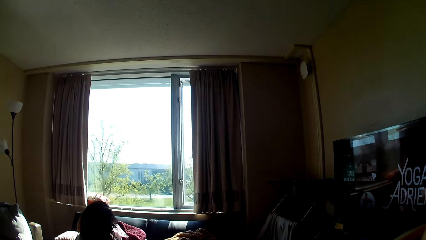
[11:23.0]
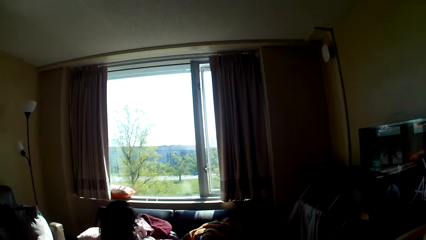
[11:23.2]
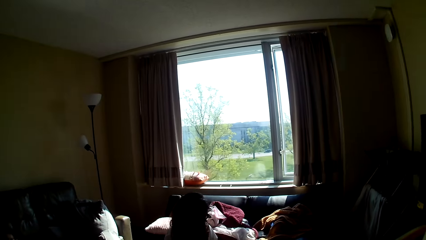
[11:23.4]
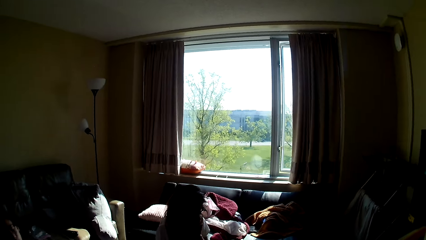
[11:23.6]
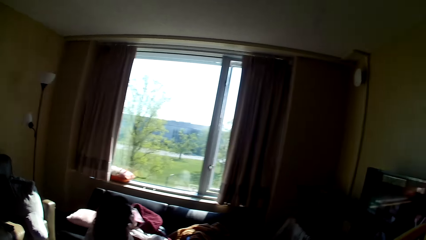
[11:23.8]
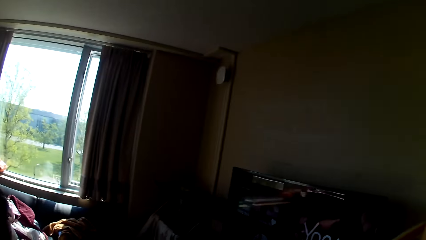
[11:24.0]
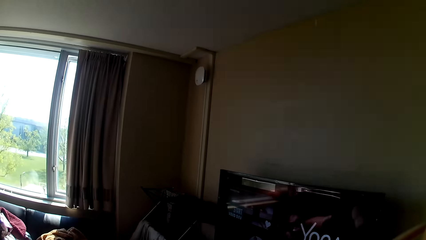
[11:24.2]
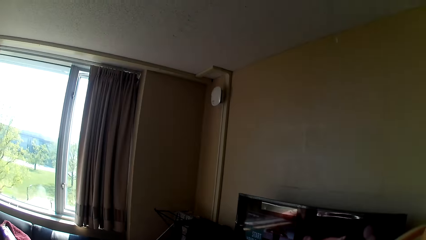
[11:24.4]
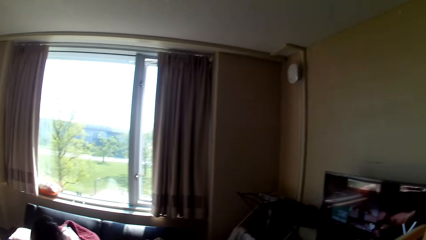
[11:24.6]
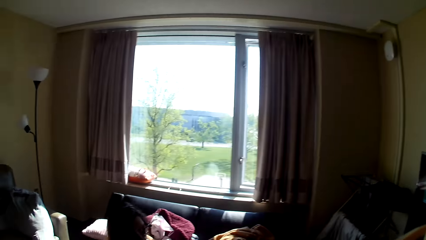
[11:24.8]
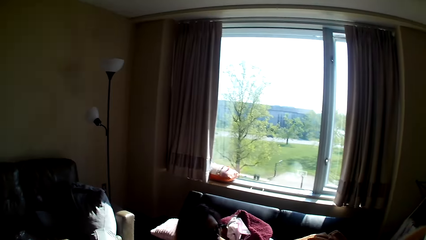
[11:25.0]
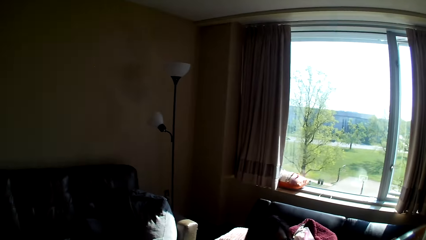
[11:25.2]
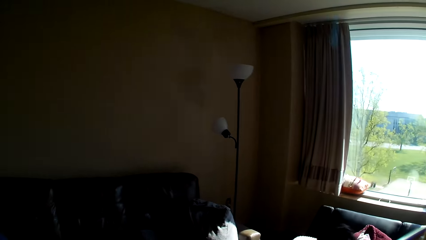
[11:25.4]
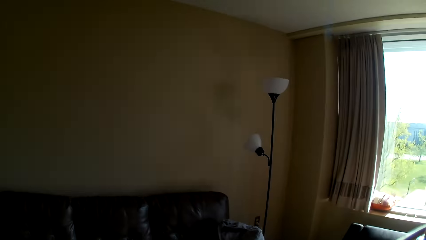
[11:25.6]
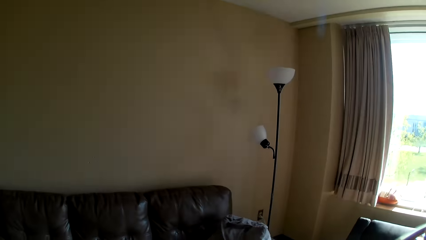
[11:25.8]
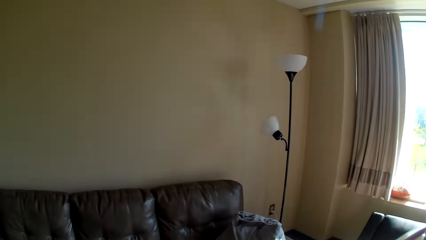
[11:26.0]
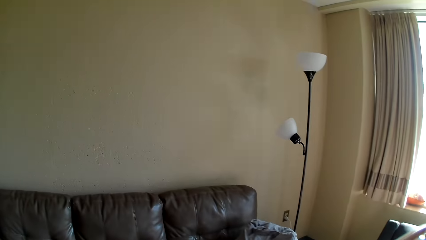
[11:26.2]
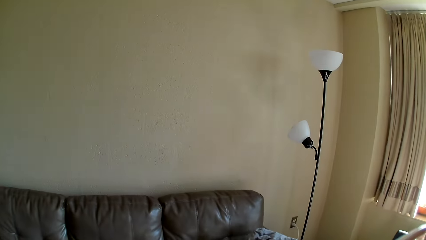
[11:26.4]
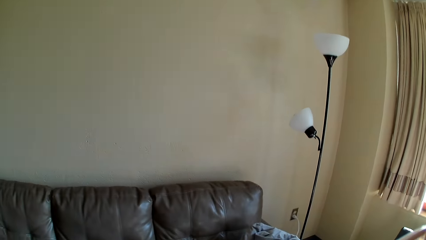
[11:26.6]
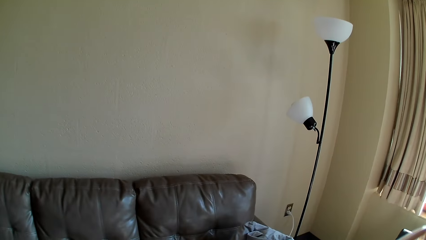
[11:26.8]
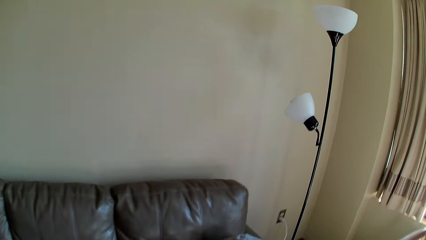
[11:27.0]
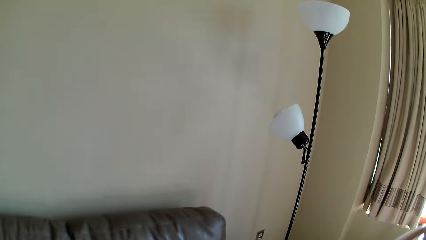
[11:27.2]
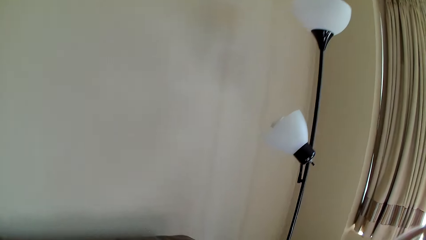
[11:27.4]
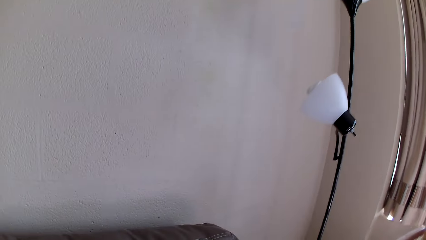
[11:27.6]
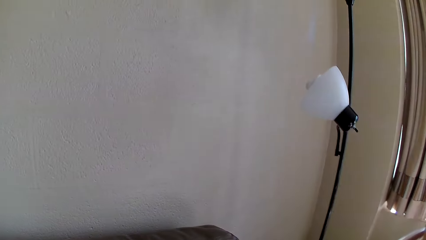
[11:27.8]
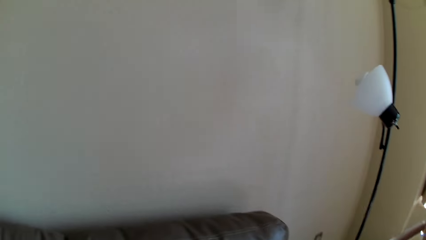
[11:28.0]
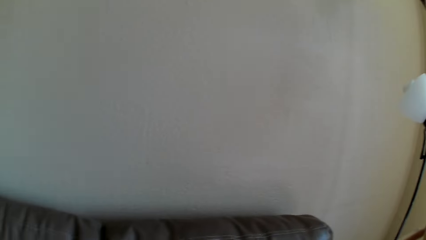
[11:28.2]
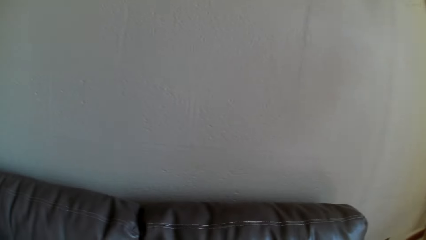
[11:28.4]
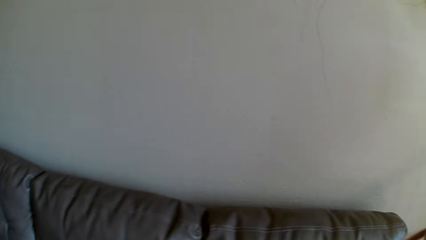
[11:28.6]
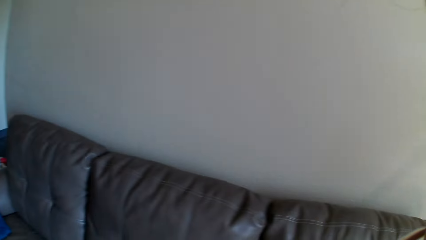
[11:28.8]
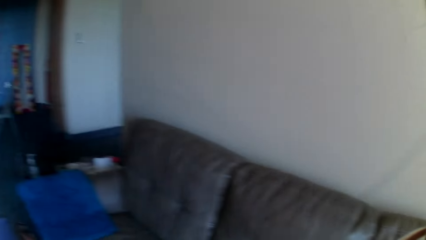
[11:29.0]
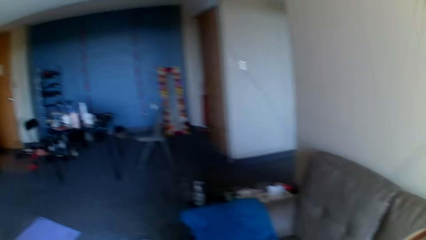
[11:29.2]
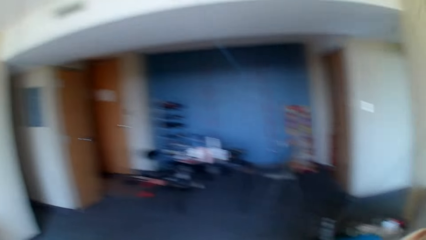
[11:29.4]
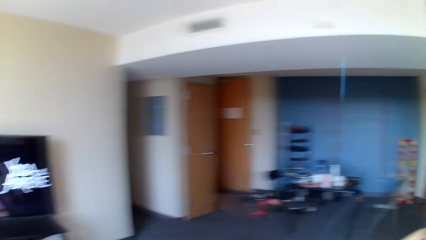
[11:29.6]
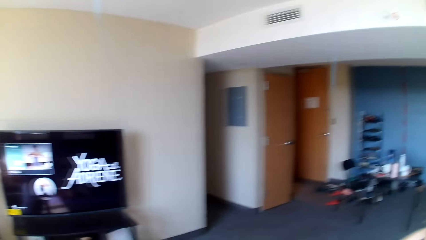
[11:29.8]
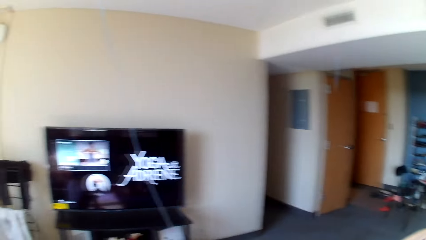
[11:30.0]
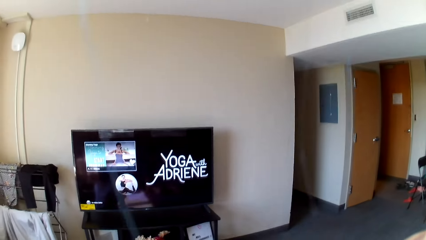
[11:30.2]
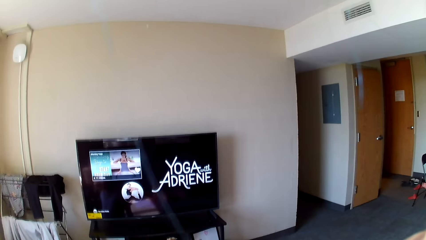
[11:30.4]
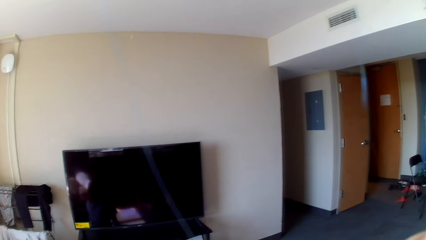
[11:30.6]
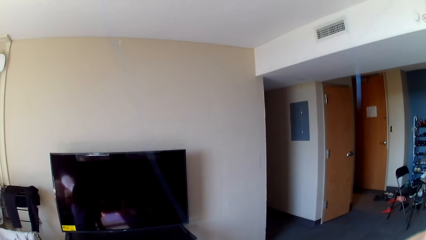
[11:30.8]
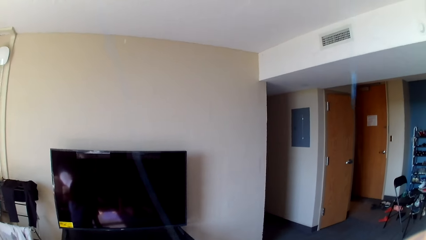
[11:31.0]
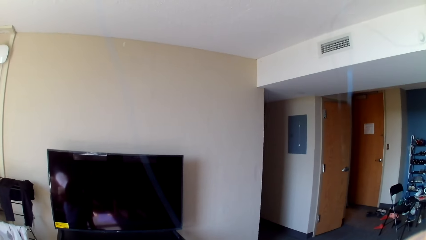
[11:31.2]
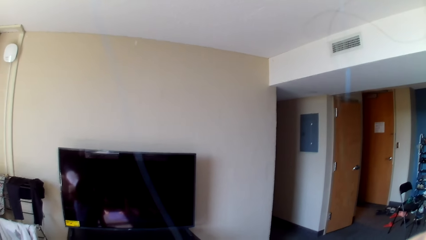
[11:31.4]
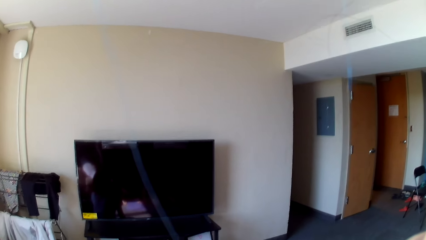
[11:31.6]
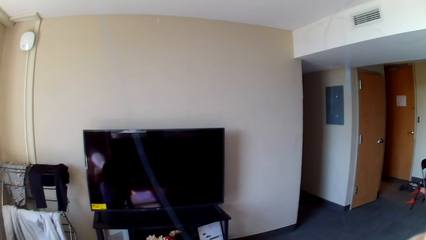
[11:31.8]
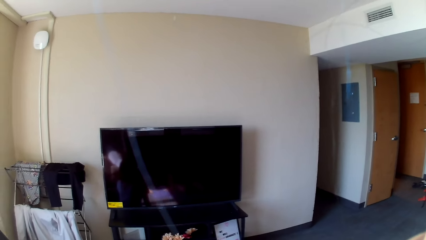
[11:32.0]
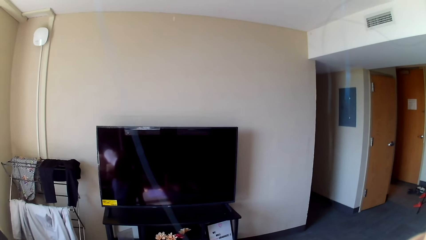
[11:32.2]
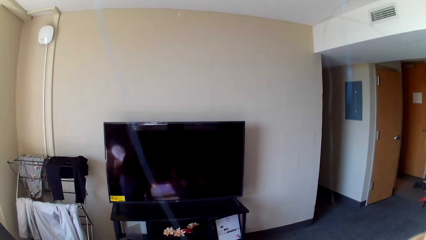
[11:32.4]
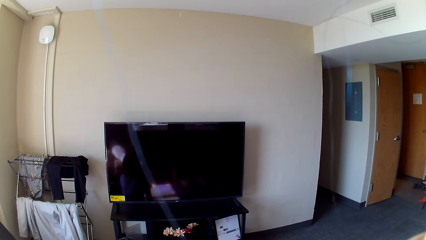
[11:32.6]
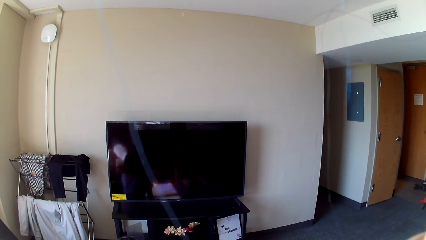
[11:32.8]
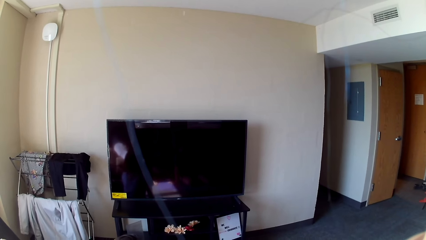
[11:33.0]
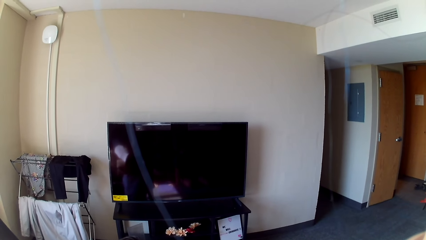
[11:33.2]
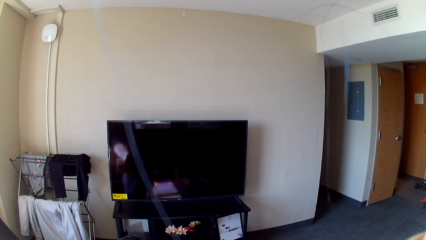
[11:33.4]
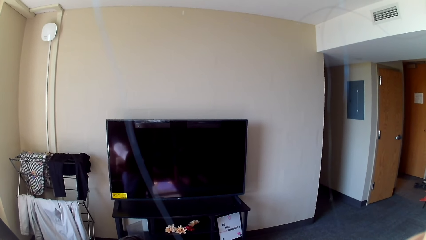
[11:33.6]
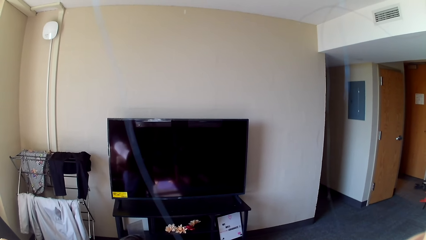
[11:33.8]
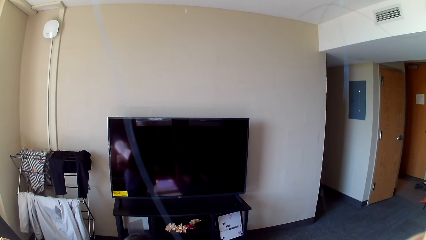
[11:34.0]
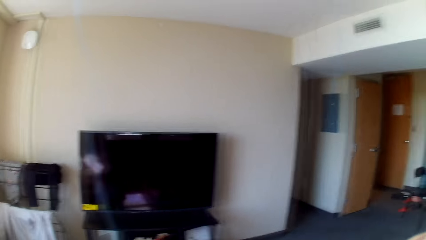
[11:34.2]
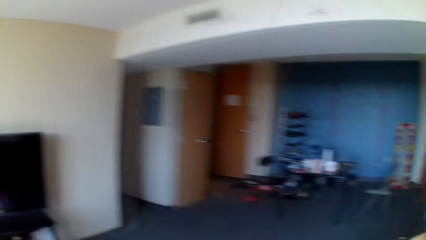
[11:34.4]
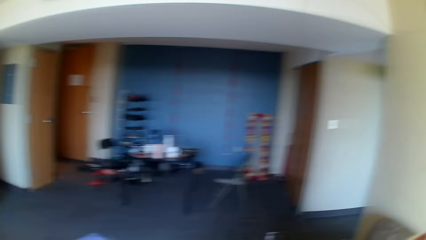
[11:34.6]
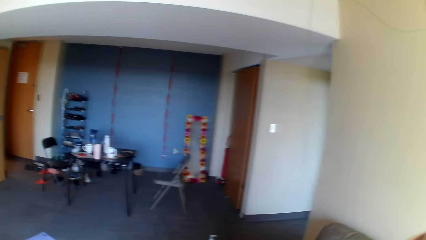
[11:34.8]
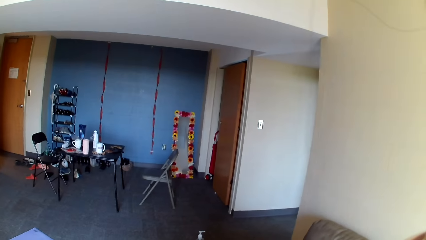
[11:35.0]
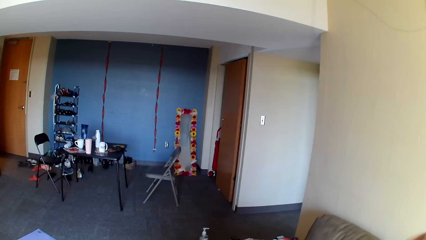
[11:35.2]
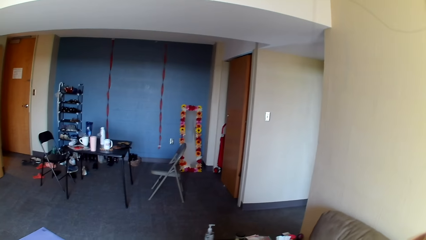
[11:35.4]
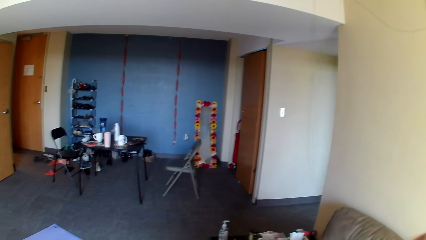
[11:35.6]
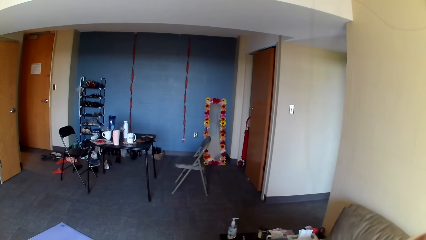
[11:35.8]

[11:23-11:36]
The camera wearer switches off the television.

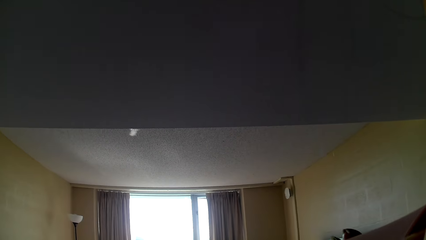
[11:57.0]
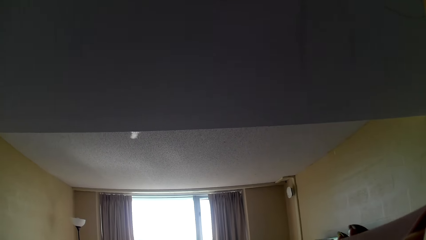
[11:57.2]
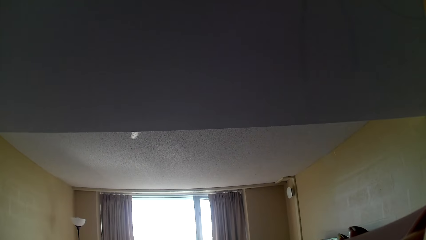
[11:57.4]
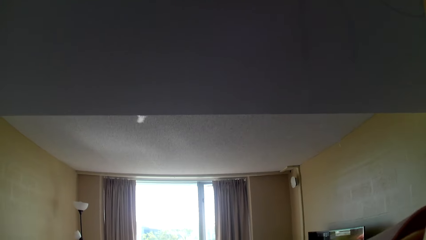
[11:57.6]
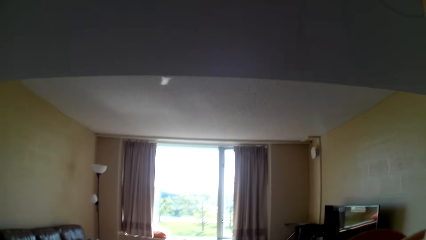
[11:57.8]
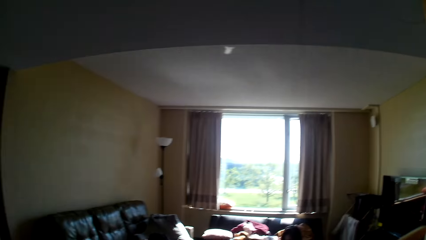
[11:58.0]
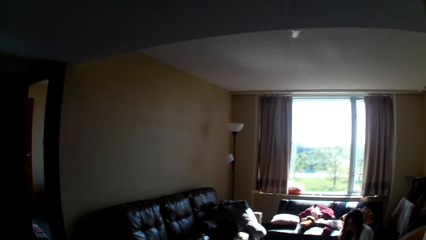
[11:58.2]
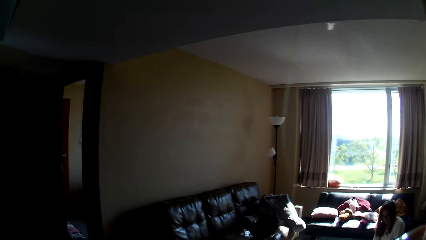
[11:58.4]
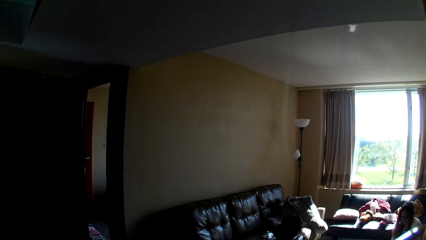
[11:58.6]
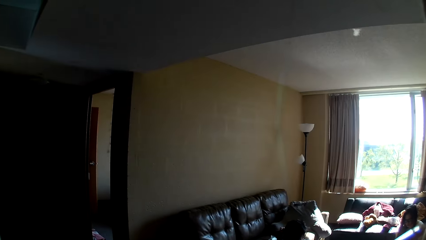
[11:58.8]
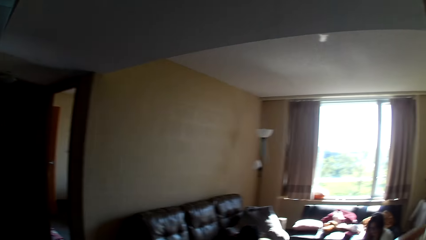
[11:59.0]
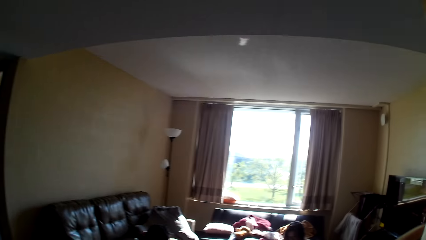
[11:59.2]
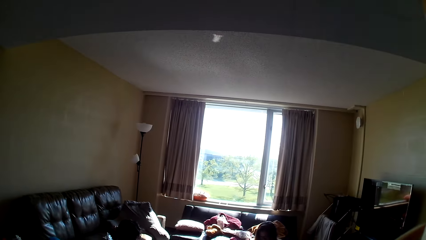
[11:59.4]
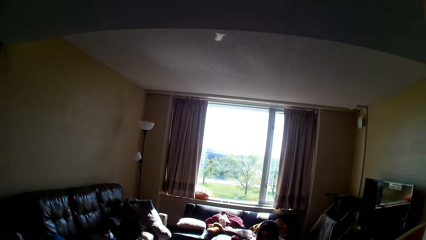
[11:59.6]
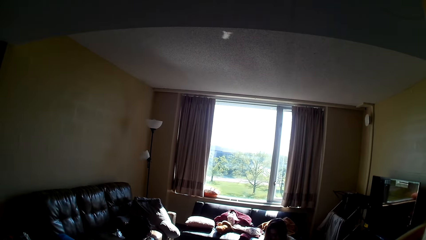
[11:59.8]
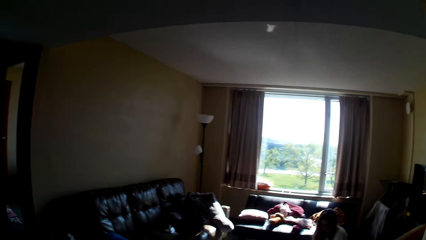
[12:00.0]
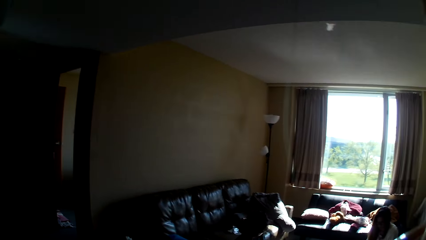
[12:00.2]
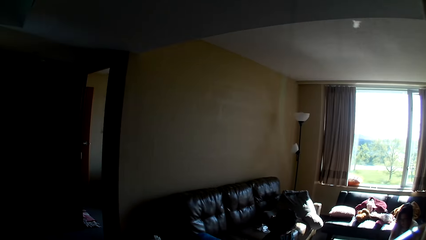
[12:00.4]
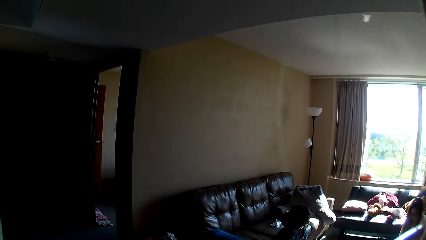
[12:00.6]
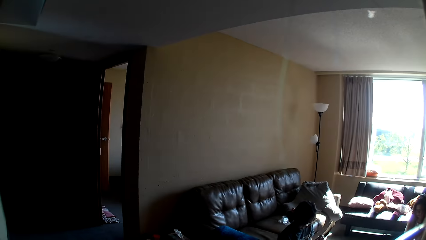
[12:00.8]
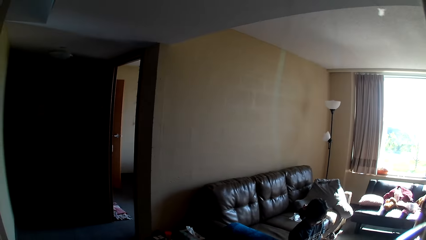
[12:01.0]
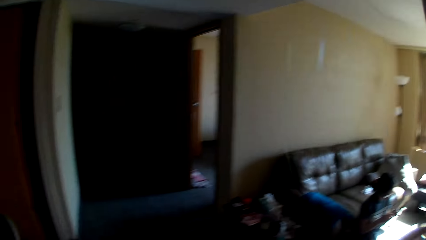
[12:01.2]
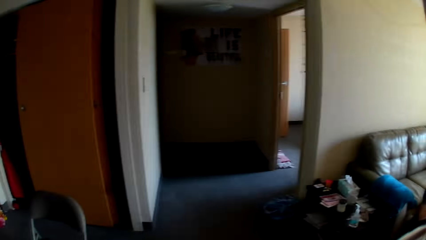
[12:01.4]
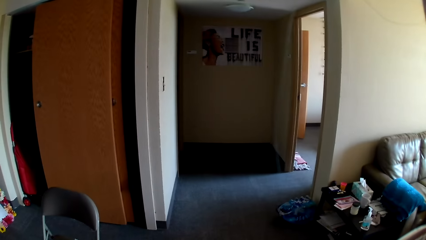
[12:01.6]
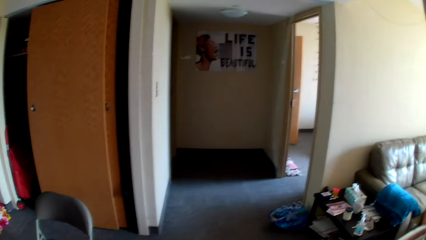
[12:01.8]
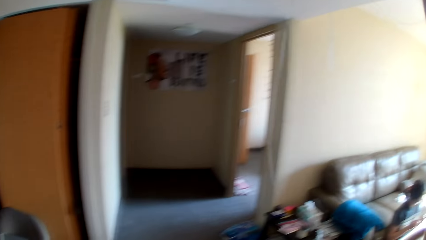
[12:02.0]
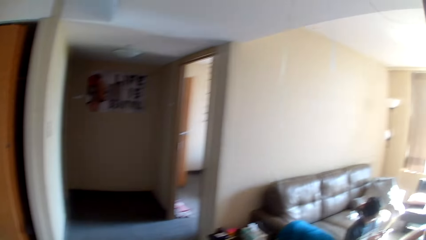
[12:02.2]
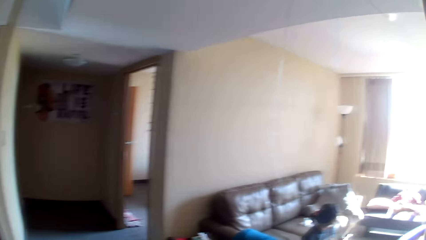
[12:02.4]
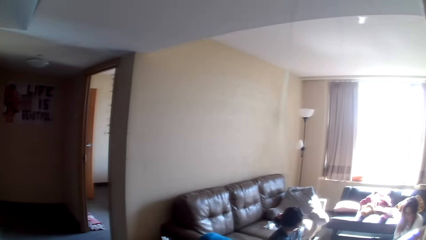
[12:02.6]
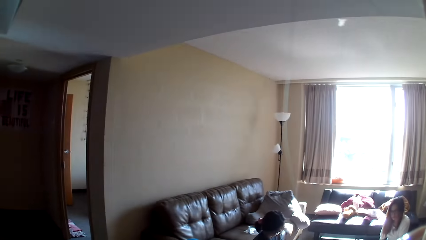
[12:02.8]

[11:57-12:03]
A lady sits down.
